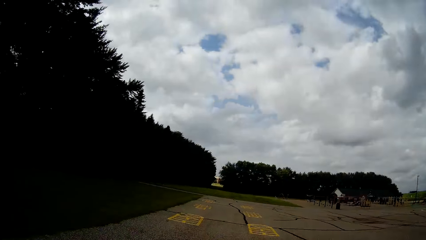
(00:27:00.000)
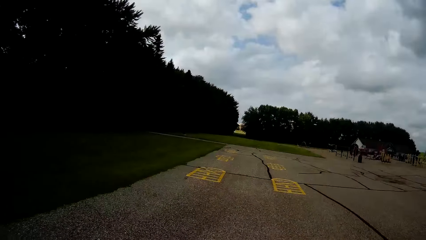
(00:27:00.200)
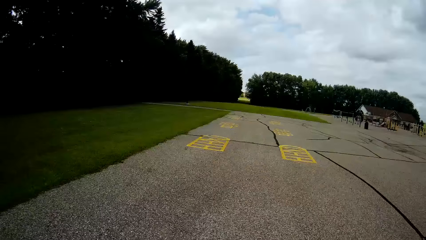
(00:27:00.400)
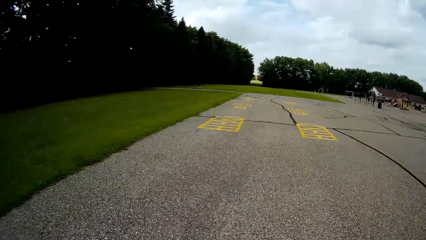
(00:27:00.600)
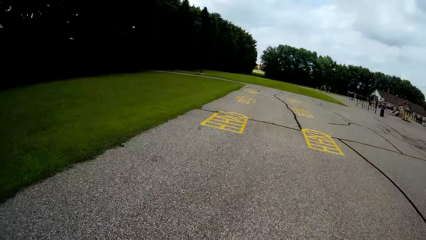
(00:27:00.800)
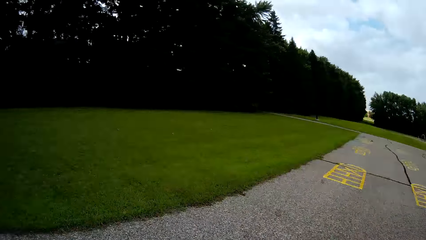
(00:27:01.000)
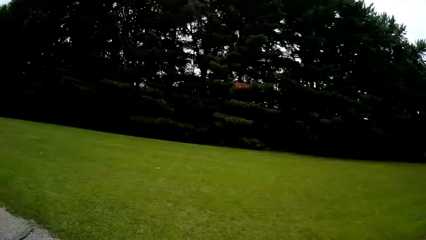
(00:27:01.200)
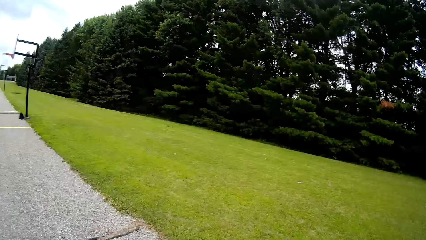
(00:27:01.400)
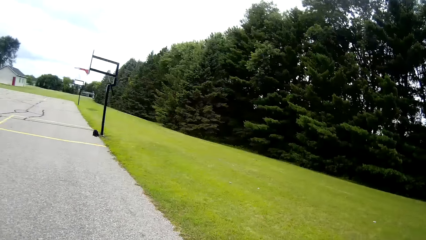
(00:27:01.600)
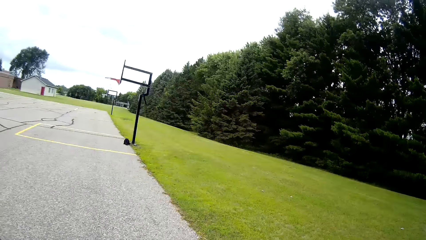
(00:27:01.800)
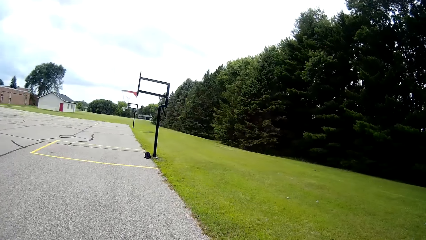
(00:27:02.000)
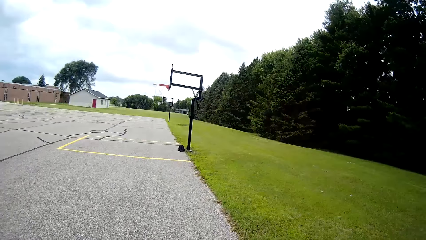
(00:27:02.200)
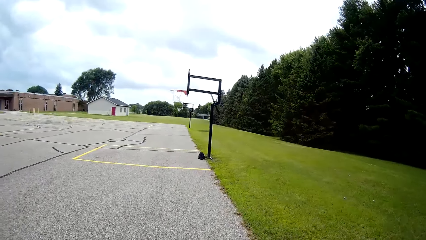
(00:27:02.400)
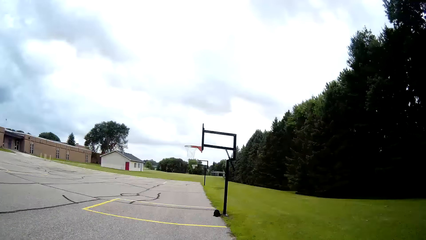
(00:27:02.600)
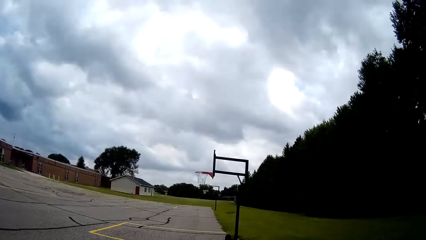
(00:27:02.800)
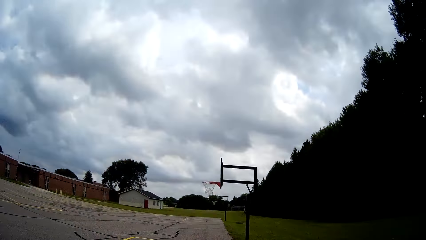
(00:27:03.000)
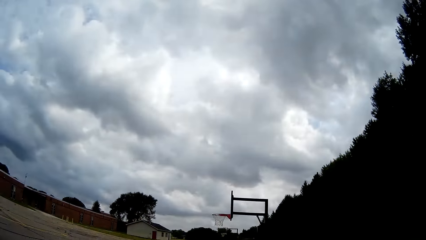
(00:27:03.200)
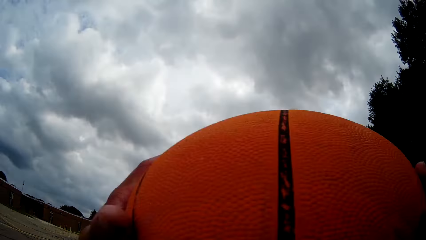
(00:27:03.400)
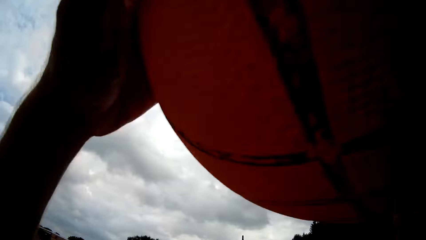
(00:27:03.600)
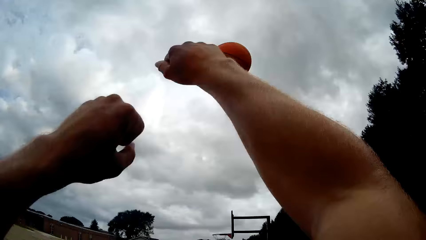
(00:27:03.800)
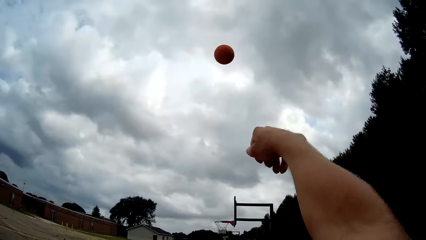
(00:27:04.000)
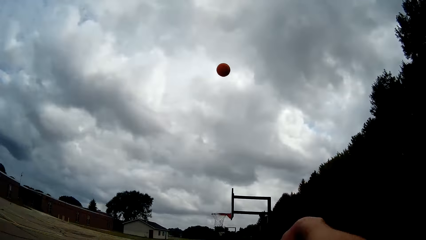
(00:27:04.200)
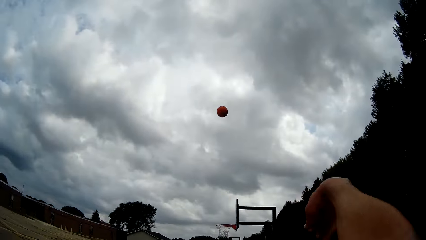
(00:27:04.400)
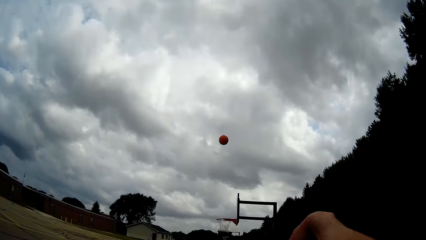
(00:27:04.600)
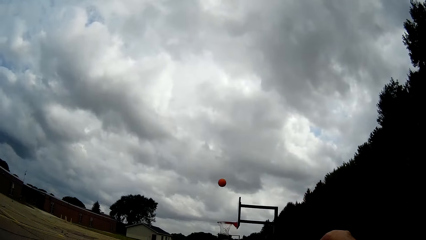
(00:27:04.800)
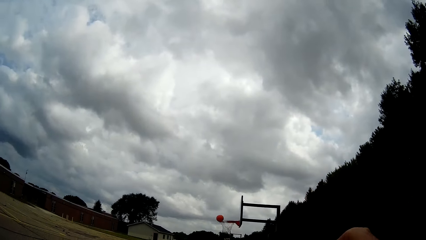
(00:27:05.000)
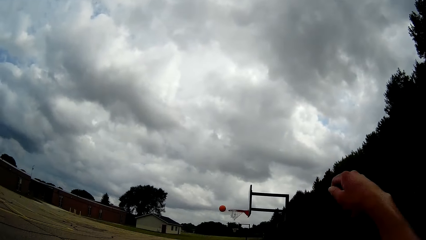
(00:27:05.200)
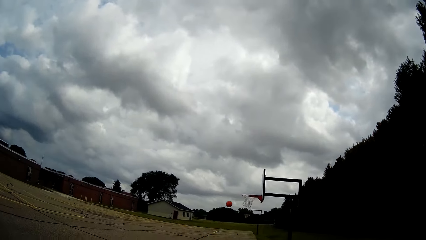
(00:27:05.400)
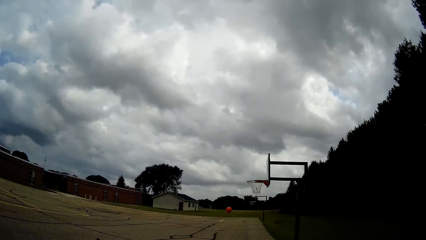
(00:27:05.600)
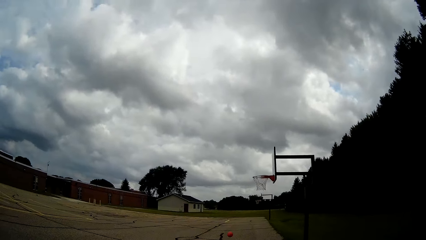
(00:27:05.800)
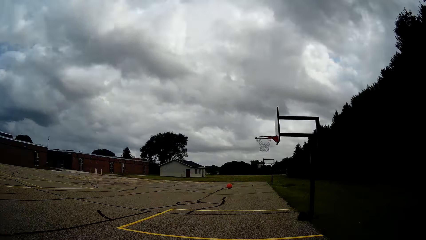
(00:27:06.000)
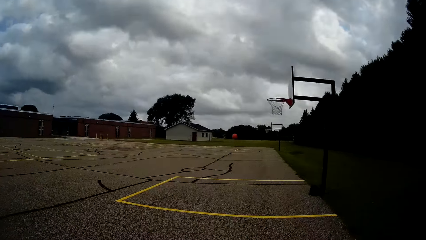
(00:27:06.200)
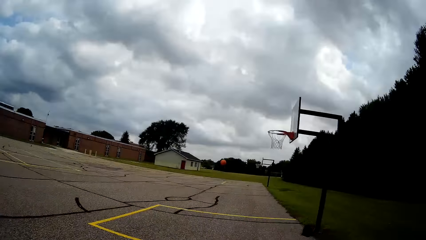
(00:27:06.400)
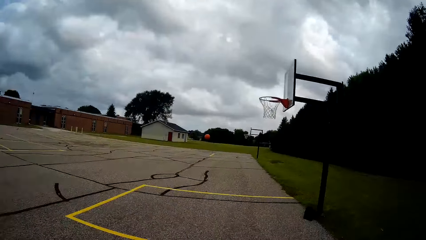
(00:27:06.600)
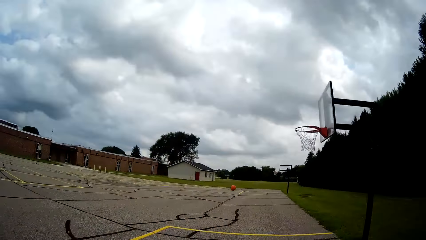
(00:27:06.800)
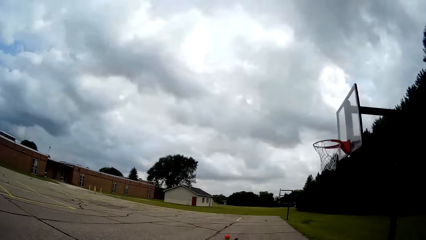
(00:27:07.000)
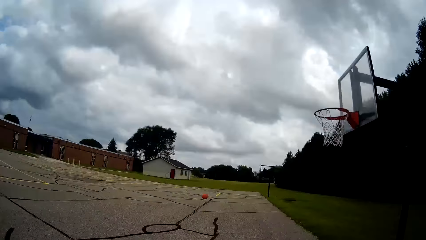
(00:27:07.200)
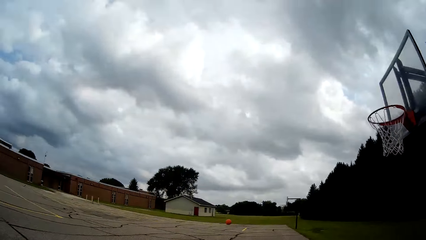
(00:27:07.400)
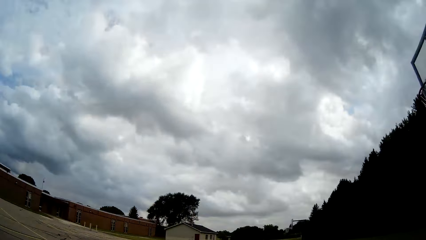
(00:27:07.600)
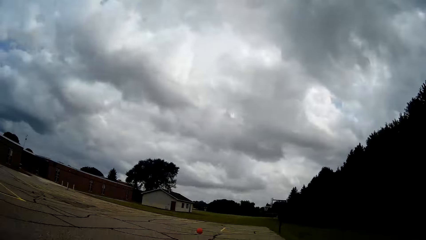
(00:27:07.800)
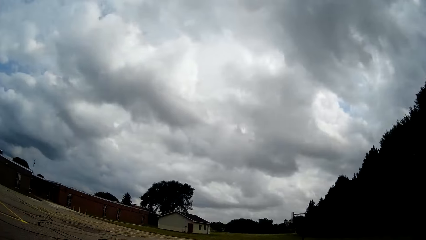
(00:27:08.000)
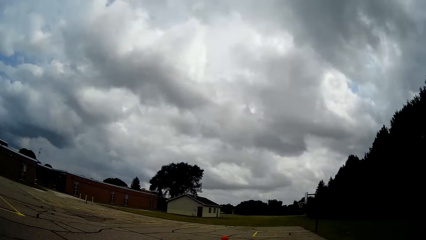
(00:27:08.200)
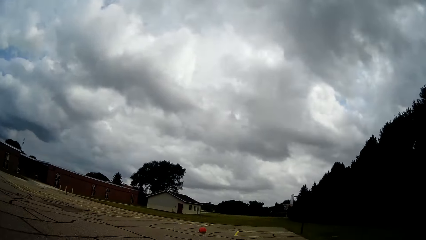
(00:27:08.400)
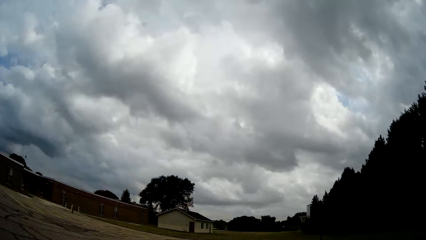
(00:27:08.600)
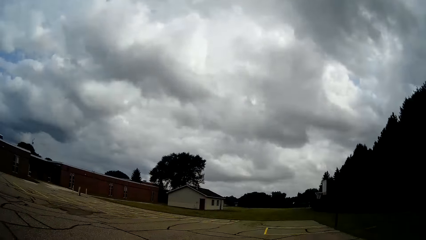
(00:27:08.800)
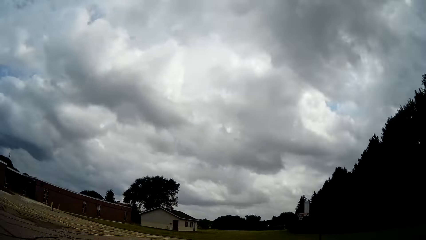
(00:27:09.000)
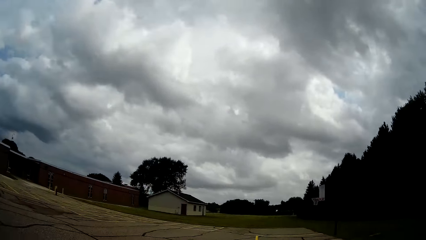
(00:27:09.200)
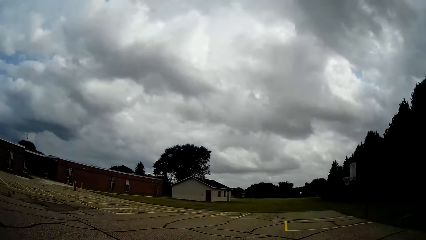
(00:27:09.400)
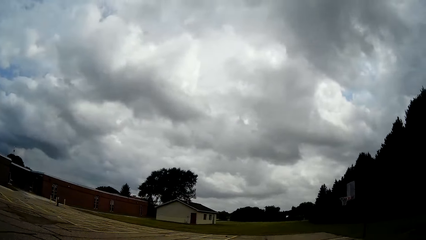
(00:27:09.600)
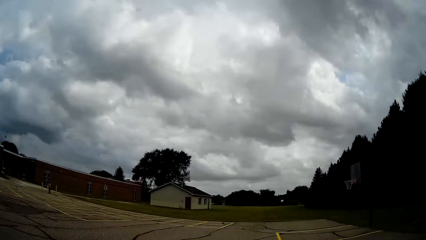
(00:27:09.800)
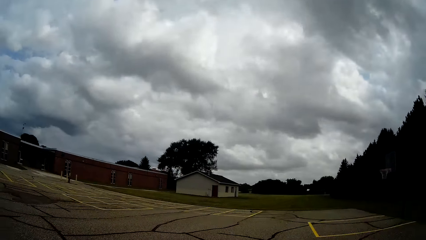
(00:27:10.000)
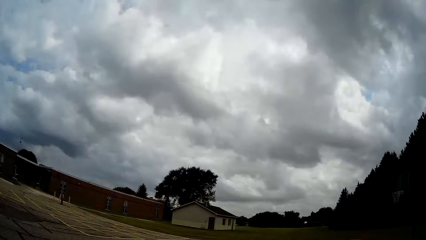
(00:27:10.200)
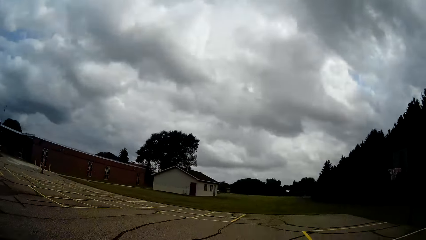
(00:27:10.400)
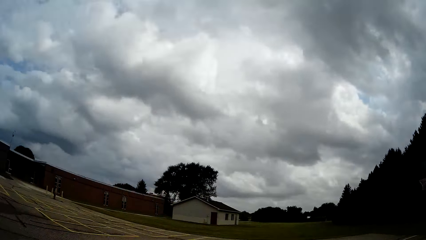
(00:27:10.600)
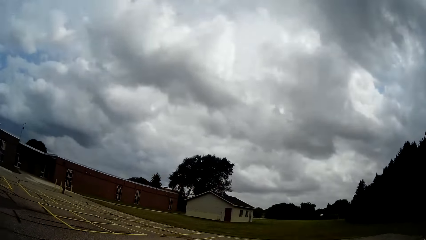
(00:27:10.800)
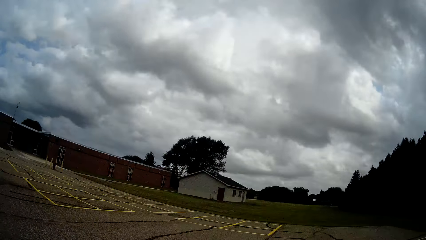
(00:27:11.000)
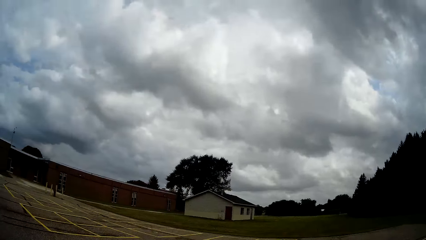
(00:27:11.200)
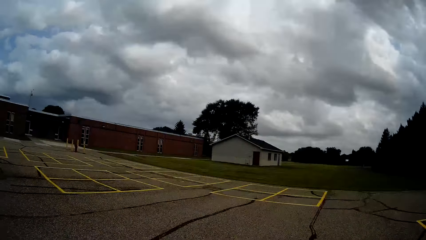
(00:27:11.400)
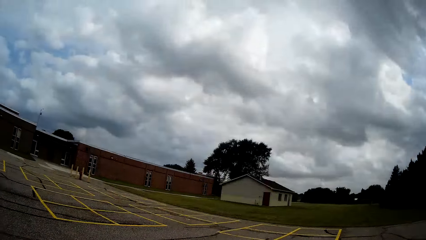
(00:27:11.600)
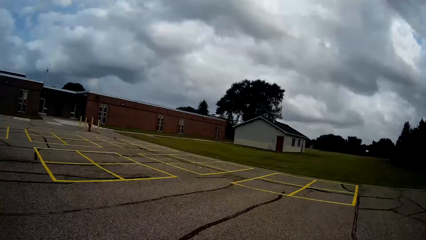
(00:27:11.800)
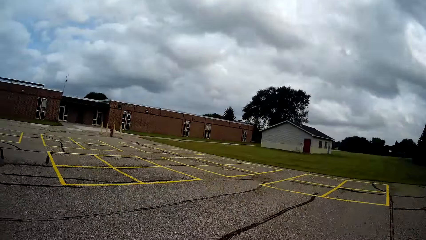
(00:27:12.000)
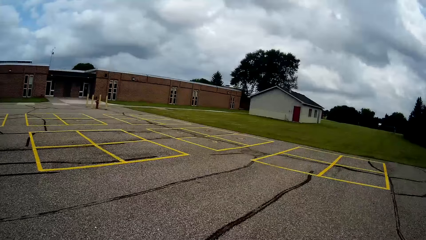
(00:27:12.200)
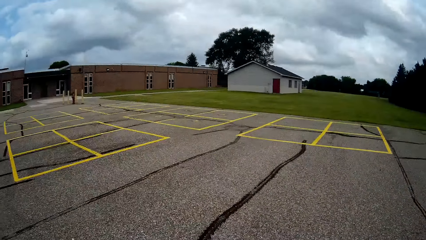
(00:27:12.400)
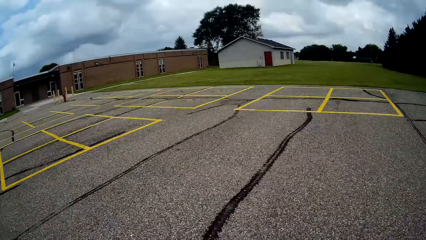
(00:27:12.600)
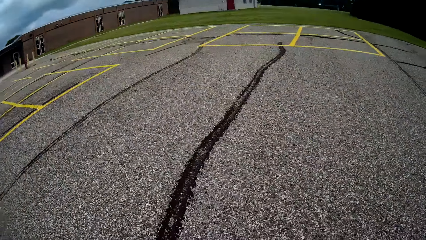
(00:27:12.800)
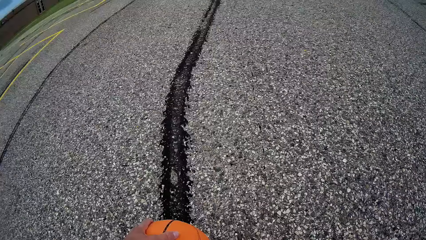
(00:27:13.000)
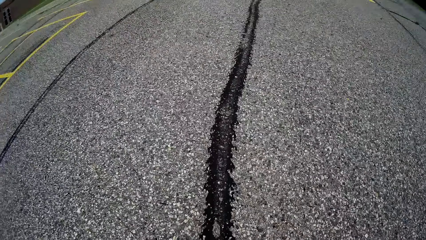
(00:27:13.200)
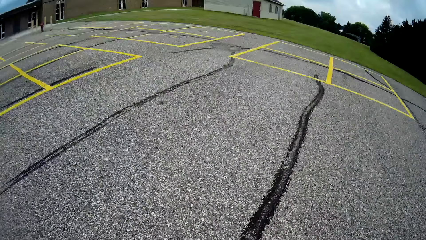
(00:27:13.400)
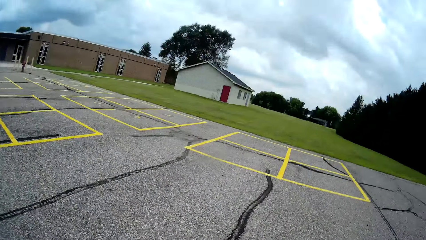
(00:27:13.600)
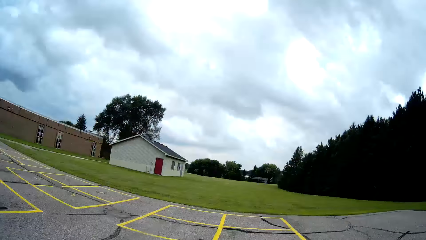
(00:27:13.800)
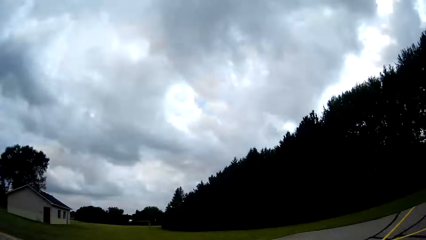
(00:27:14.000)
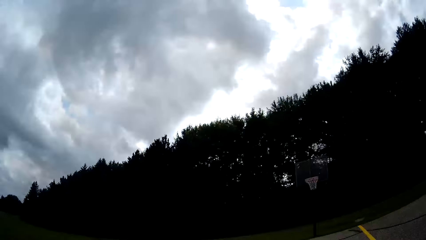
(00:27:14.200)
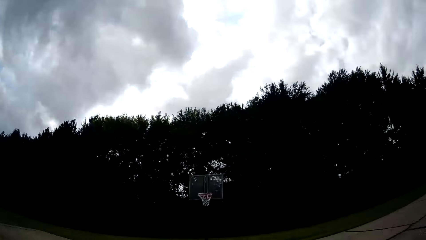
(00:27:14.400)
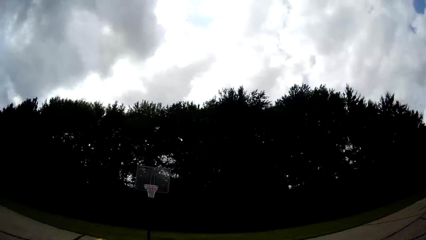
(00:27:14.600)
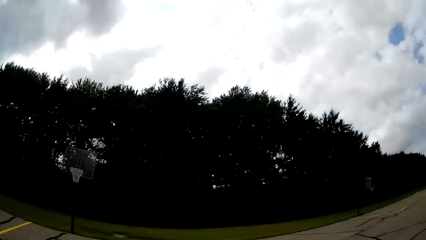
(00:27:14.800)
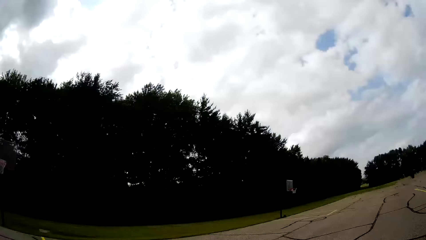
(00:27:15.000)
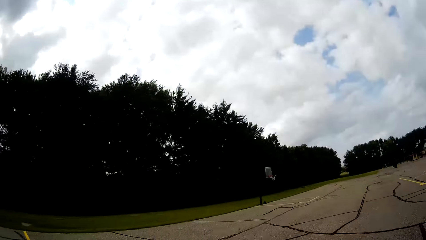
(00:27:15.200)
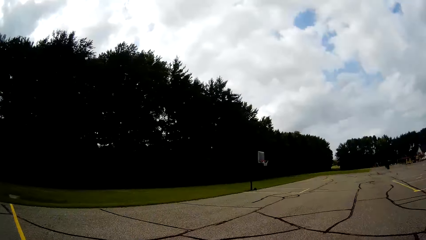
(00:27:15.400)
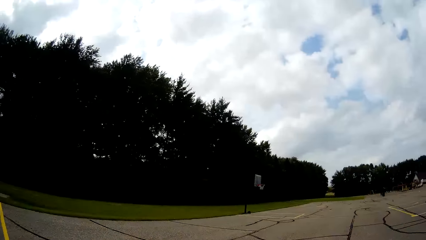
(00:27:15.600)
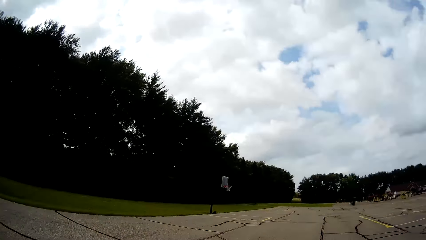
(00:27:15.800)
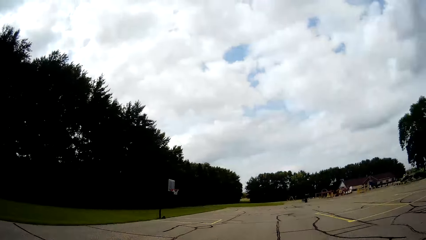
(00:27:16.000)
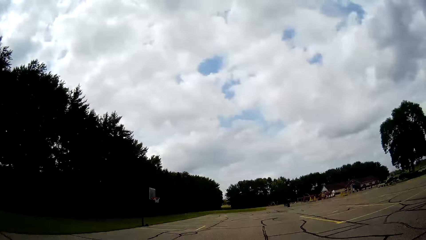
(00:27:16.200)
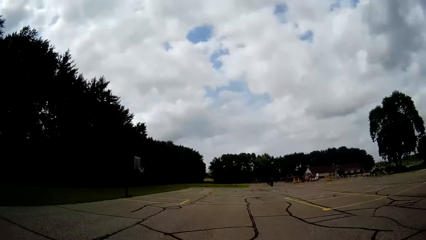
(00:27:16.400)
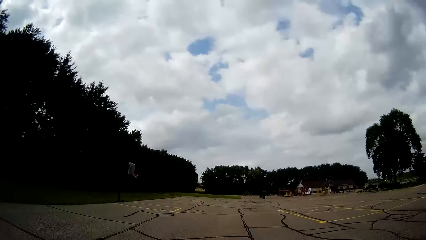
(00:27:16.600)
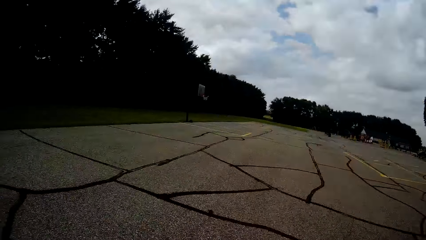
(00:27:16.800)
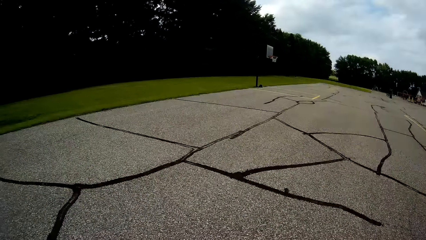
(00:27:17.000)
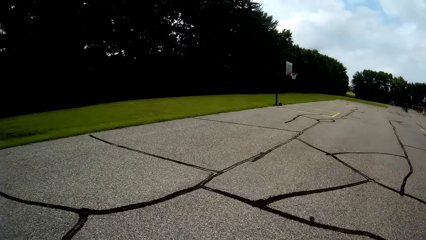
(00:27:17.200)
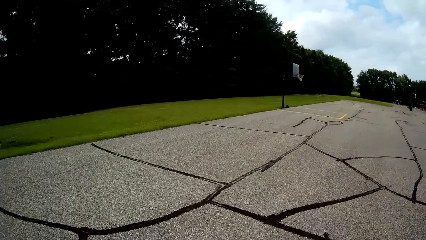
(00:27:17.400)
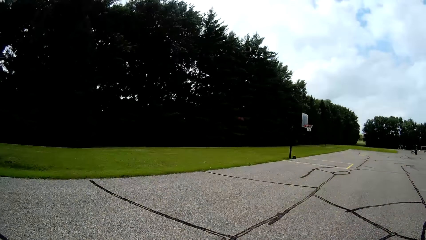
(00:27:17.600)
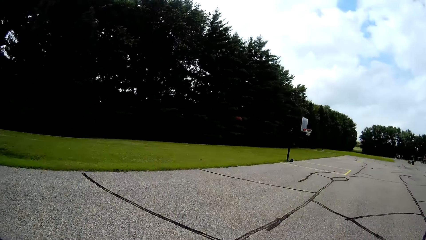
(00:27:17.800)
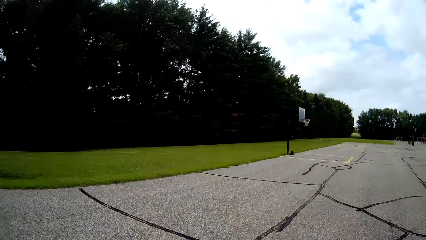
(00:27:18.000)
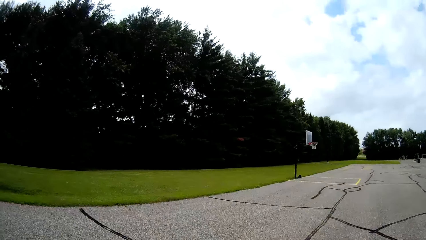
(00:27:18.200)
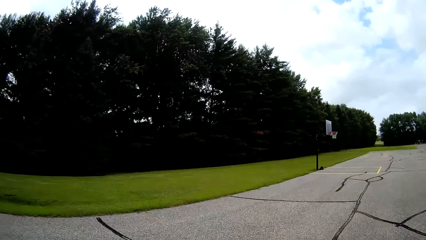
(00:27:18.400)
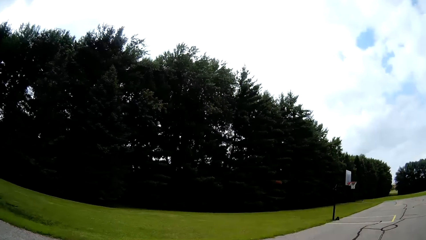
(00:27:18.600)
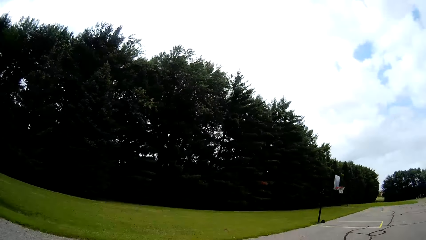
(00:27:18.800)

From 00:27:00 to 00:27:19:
The camera wearer dribbles a ball. They throw the basketball at the basketball hoop. They run around a basketball court. They pick up the basketball from the ground. They walk towards the net.
